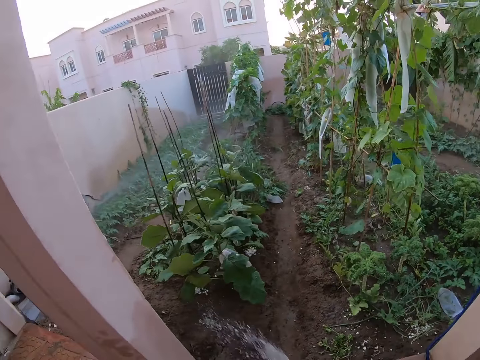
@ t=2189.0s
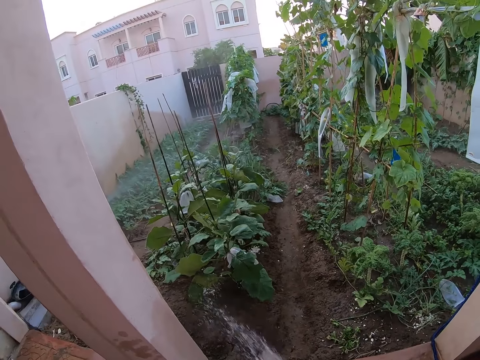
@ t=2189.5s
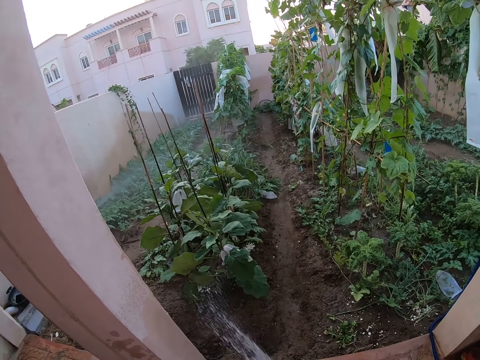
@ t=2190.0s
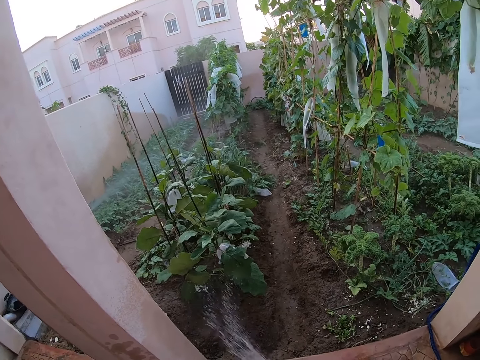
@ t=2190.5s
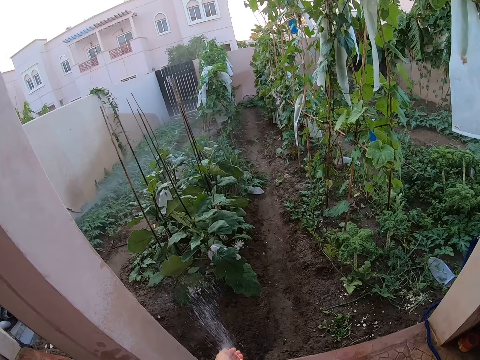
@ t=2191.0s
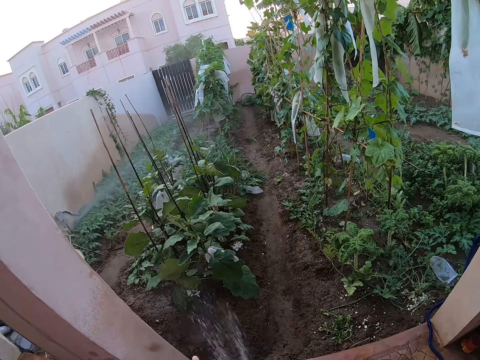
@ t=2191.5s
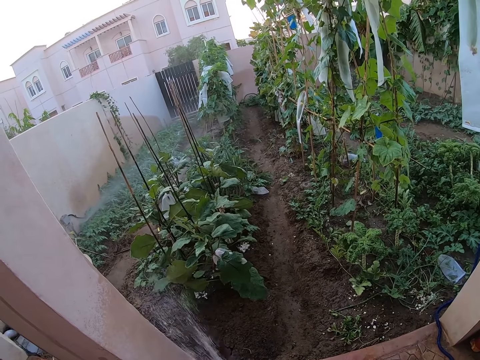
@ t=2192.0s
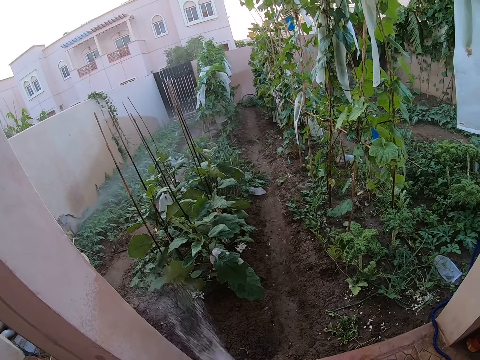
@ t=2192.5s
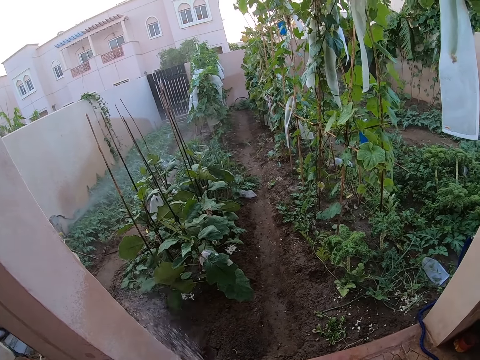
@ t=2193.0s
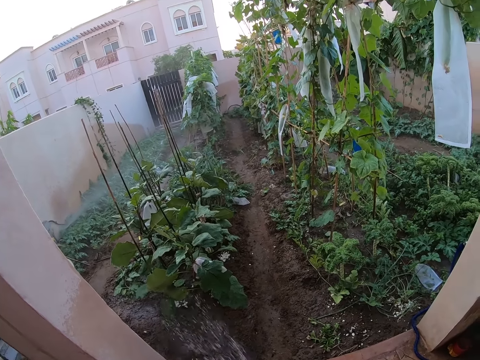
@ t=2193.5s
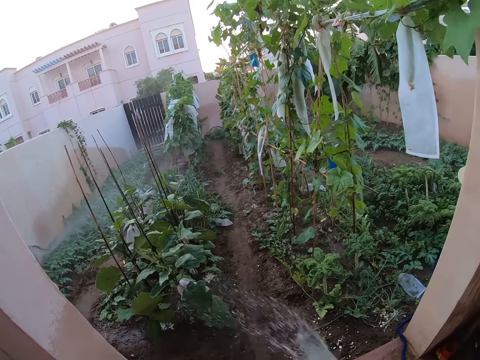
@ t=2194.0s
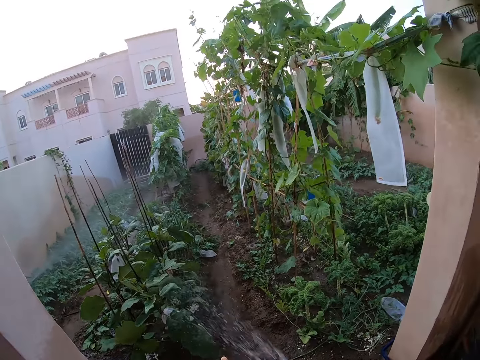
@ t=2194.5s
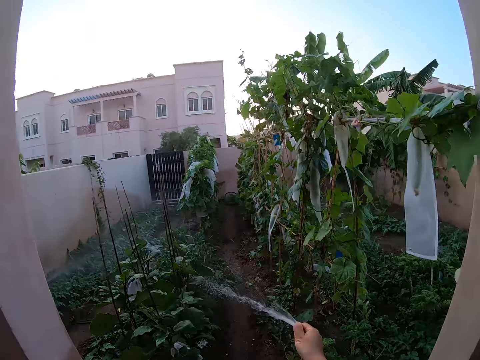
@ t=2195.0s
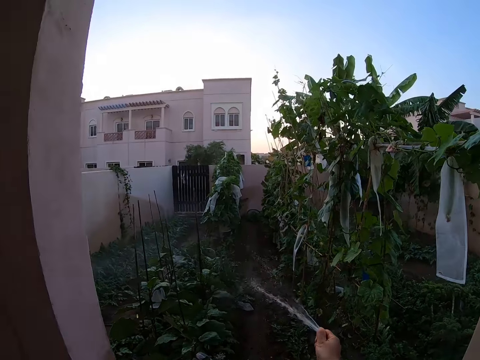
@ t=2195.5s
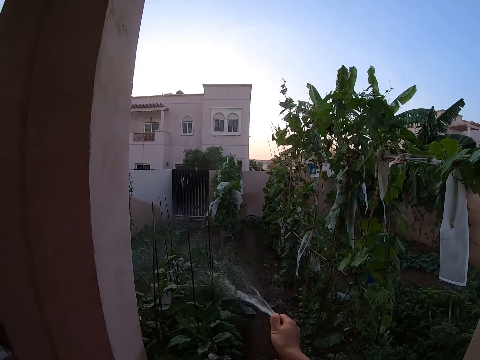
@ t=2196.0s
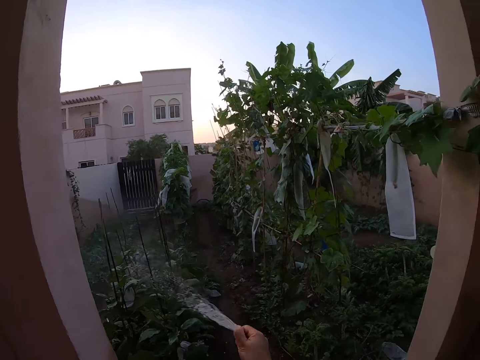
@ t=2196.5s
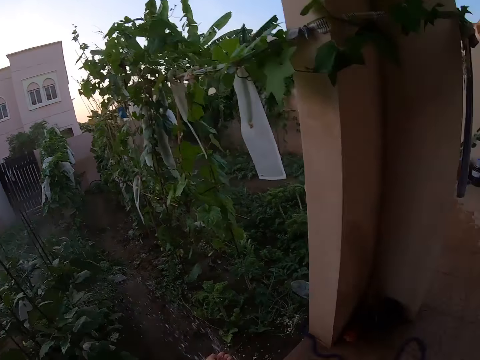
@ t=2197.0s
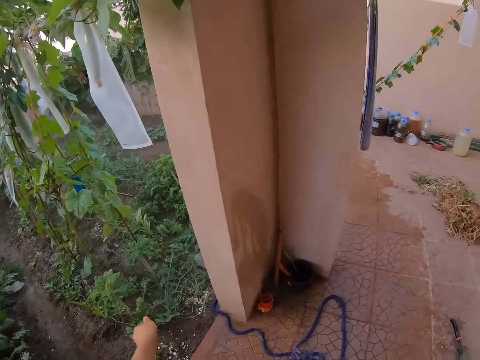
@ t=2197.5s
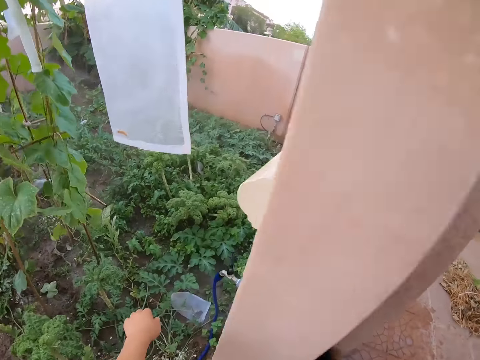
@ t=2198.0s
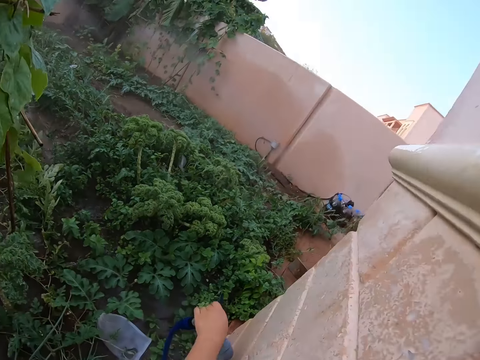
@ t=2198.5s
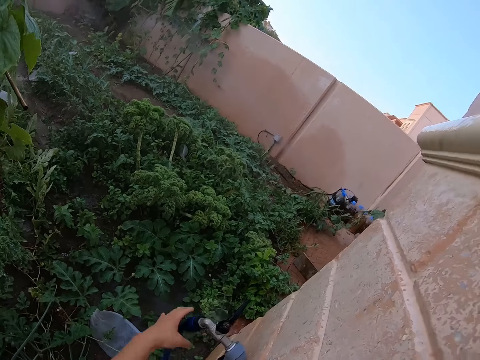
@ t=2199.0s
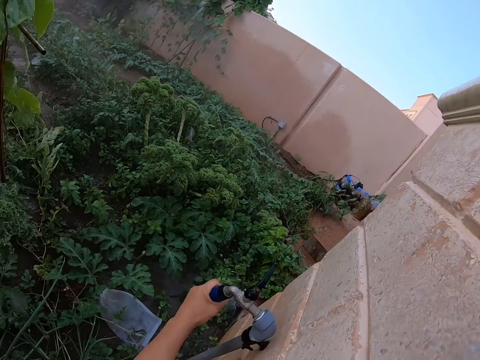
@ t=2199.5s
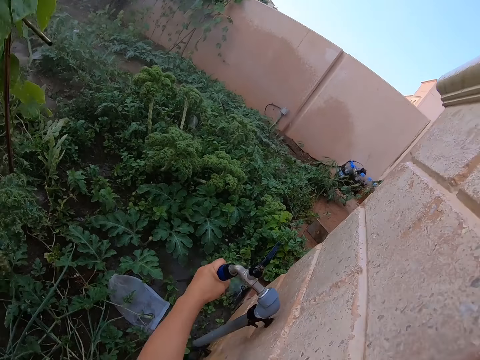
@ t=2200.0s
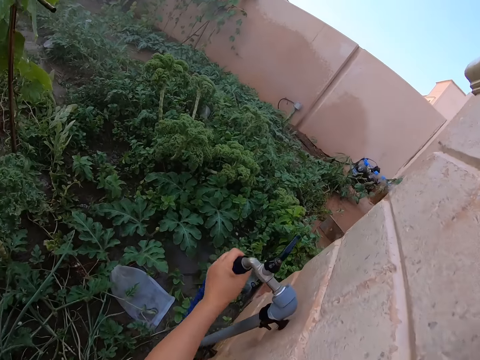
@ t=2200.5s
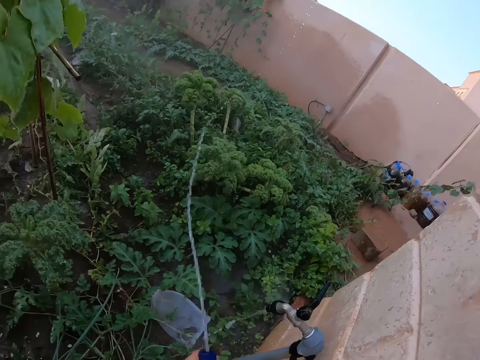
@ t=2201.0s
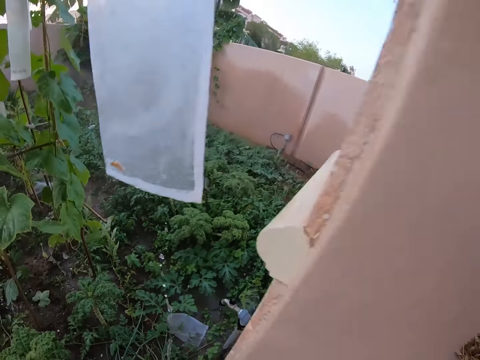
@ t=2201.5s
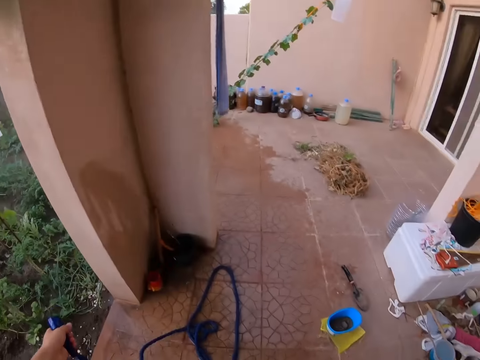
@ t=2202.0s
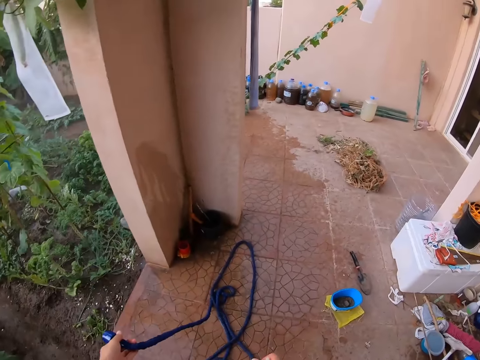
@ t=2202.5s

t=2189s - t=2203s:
The camera wearer waters the plants with a pipe. They remove the pipe from the tap. They adjust a tap handle.

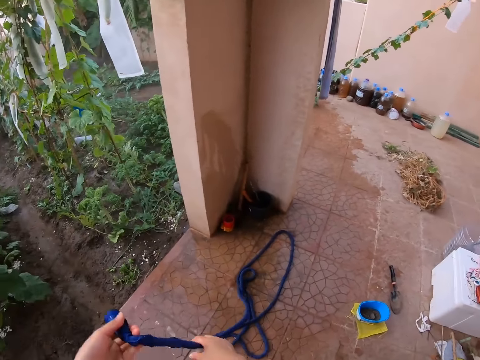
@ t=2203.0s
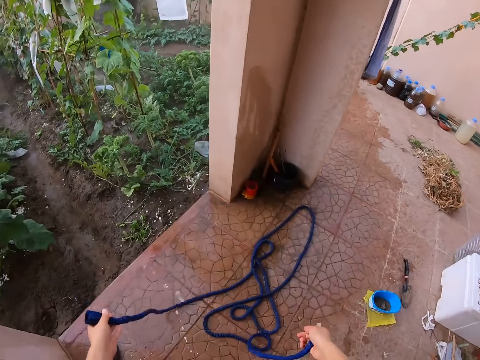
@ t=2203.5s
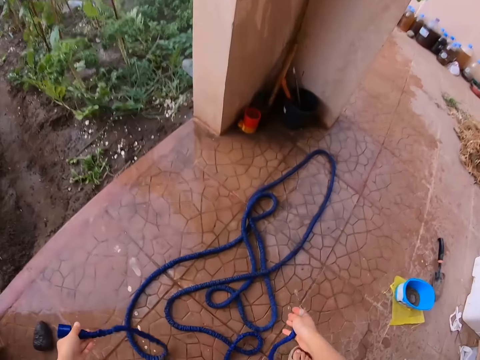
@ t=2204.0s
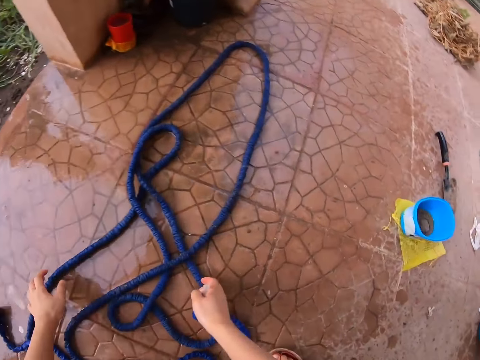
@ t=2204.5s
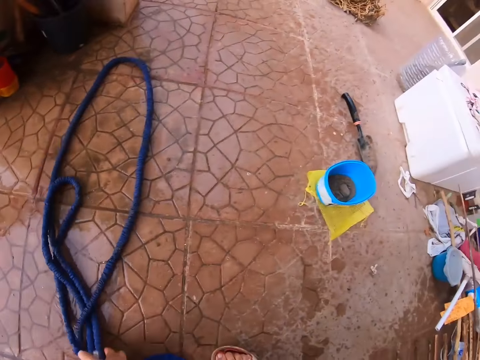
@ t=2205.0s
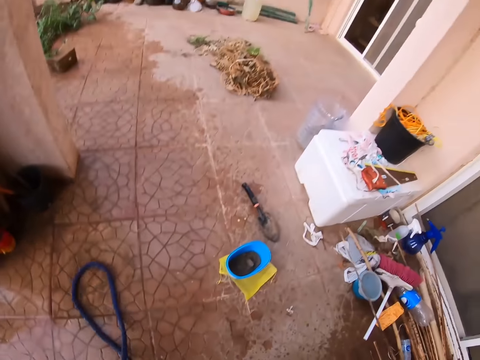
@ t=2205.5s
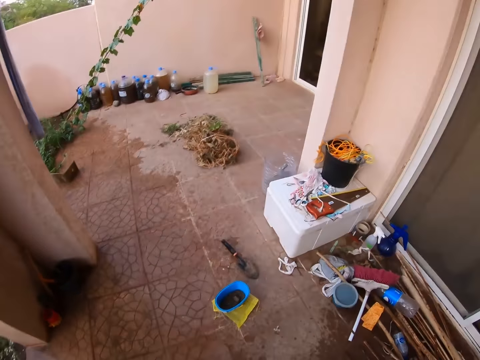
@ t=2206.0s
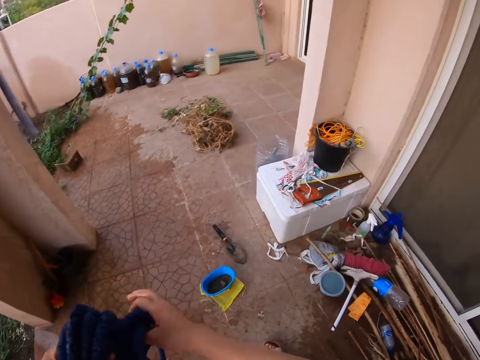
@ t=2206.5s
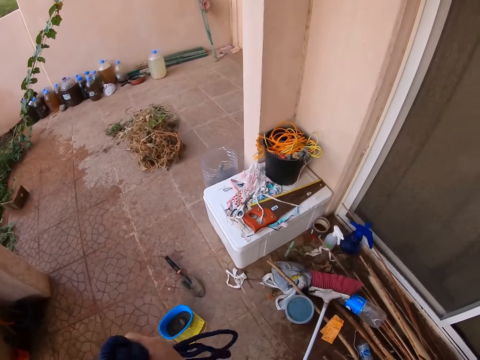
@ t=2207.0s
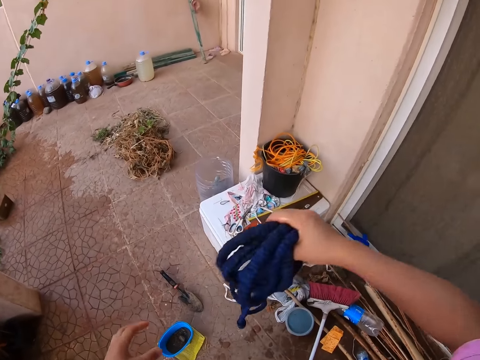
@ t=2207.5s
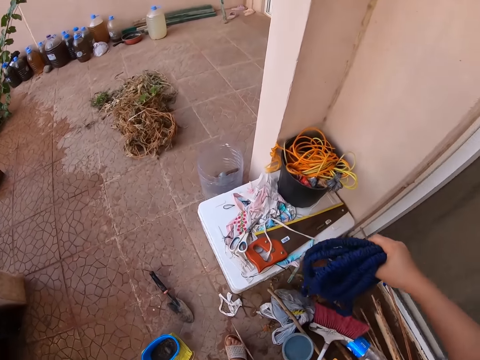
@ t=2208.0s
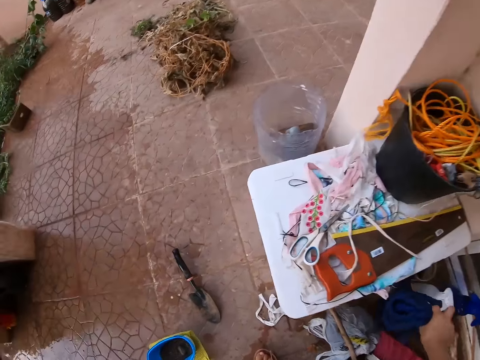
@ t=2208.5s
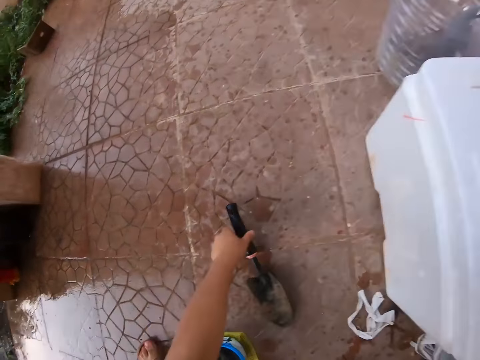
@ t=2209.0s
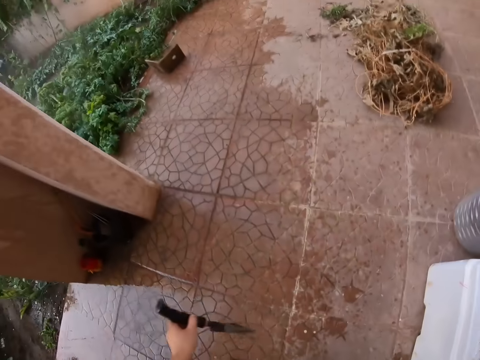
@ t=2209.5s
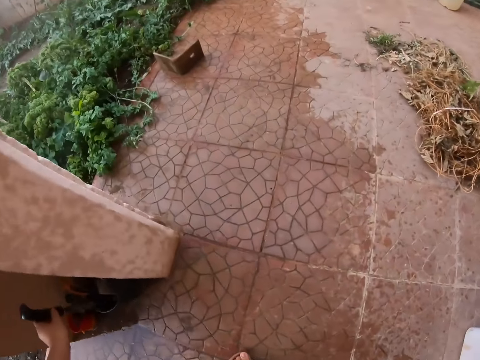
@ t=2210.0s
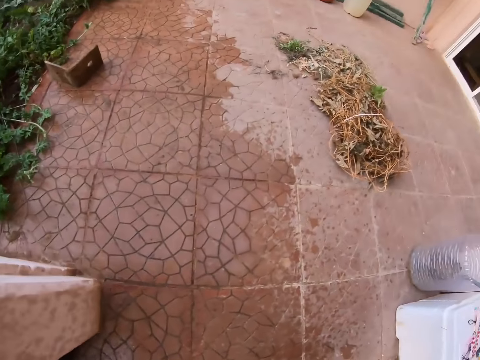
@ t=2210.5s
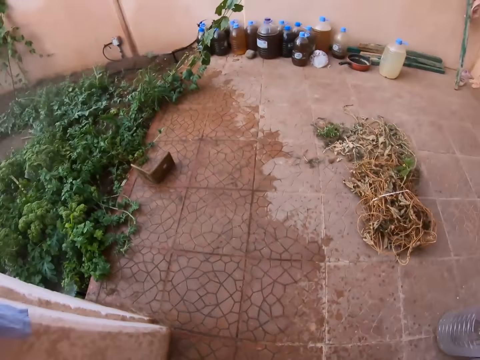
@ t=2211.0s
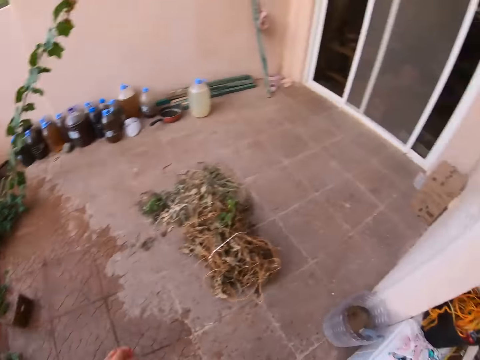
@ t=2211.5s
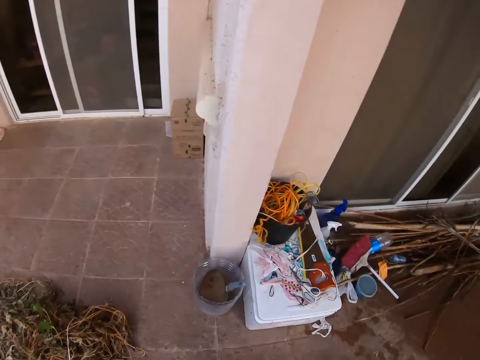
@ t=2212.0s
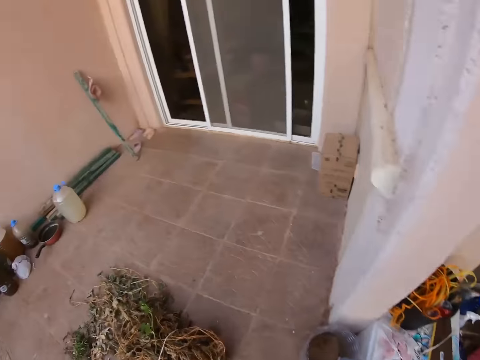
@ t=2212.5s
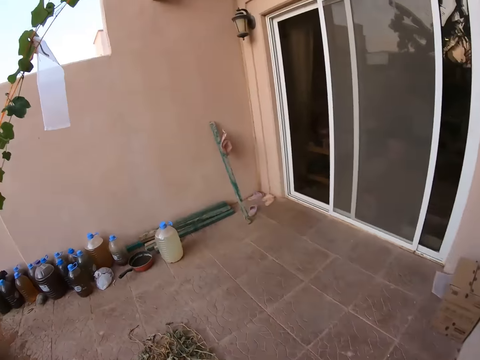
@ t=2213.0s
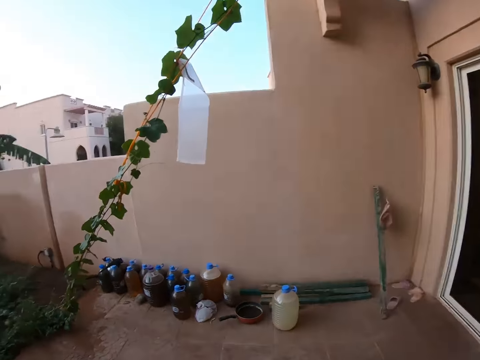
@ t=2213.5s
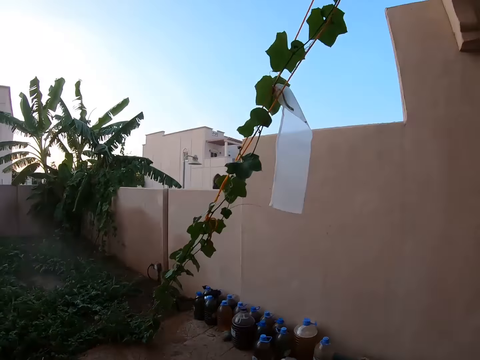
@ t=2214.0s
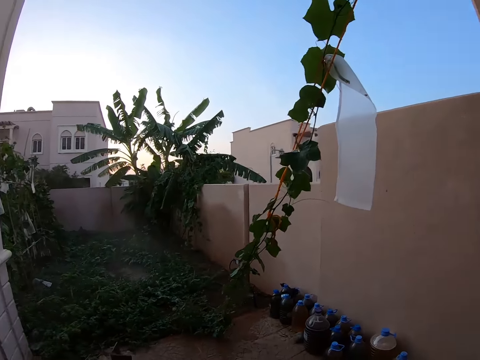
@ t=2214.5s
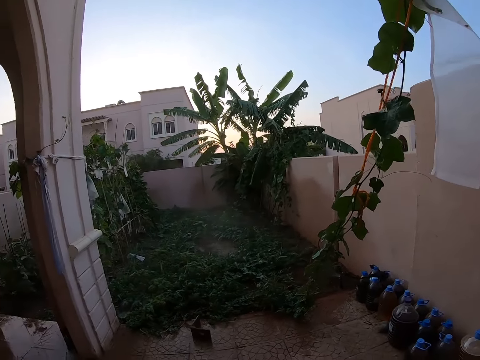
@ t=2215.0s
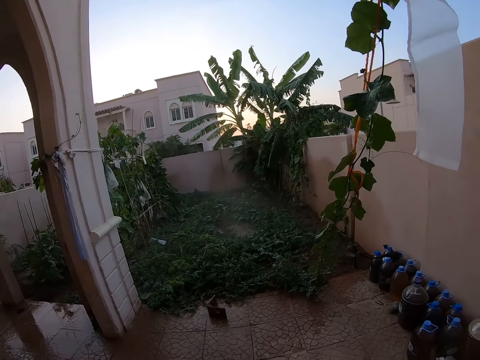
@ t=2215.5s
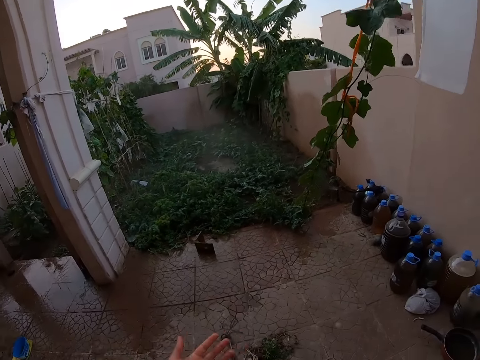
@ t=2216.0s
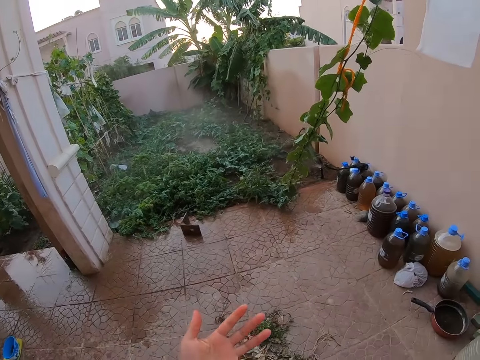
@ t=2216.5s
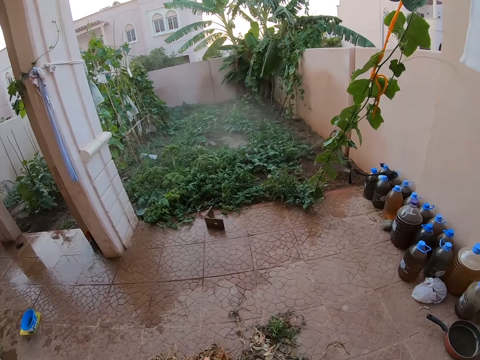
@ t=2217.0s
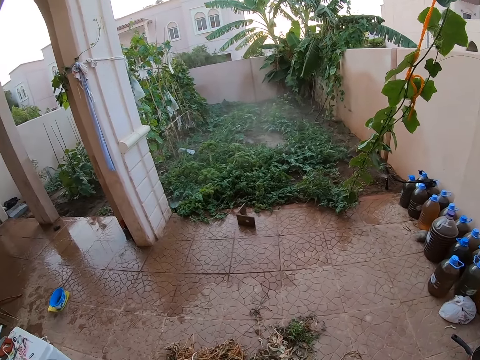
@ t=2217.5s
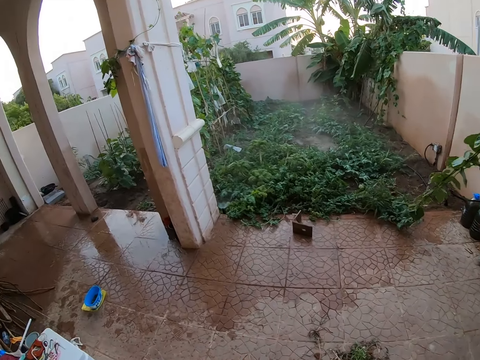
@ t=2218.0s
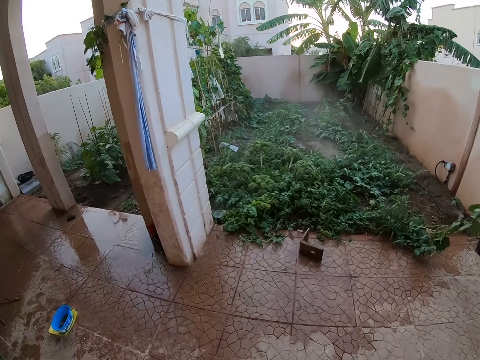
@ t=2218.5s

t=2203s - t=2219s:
The camera wearer lifts the pipe from the floor. They drop the pipe on the floor, lift a spade from the floor and put the spade in a bucket. They walk around the veranda and look around the balcony.
